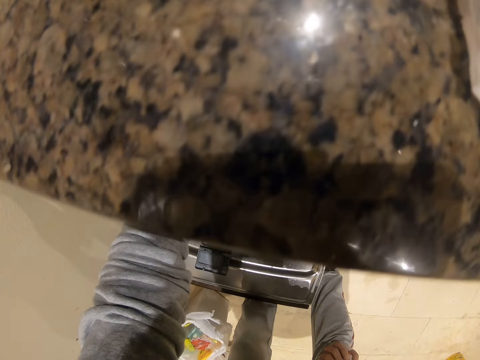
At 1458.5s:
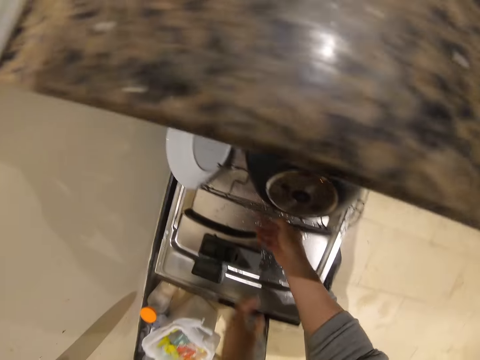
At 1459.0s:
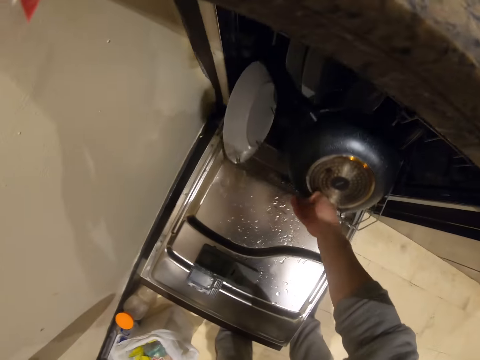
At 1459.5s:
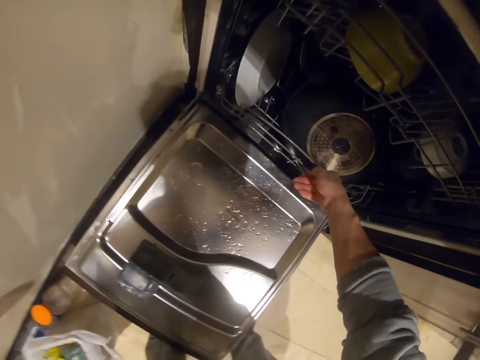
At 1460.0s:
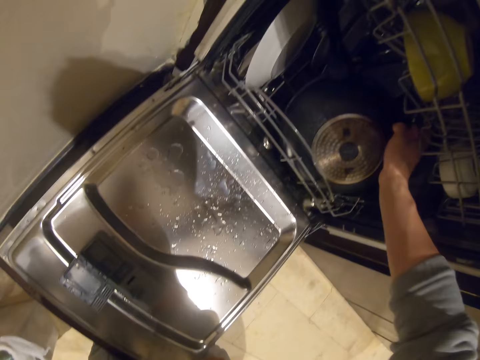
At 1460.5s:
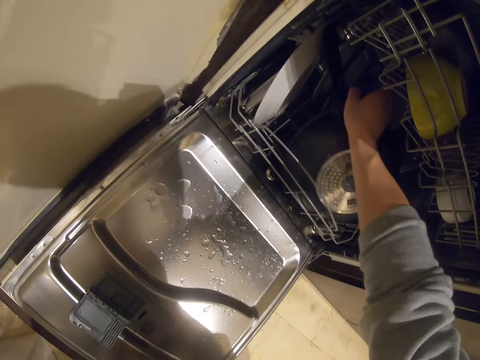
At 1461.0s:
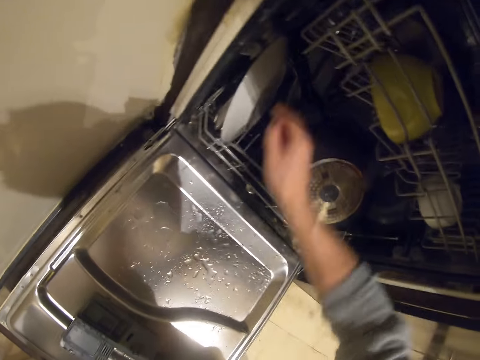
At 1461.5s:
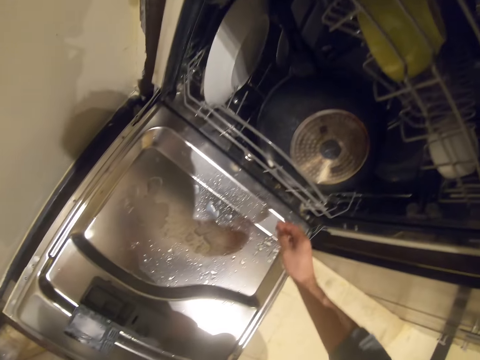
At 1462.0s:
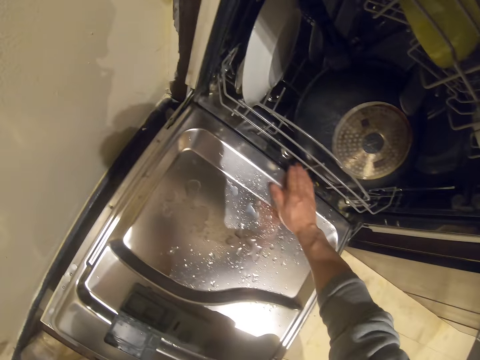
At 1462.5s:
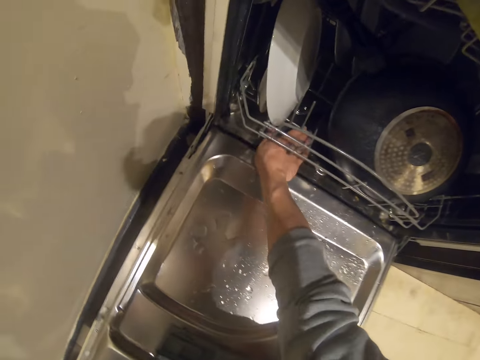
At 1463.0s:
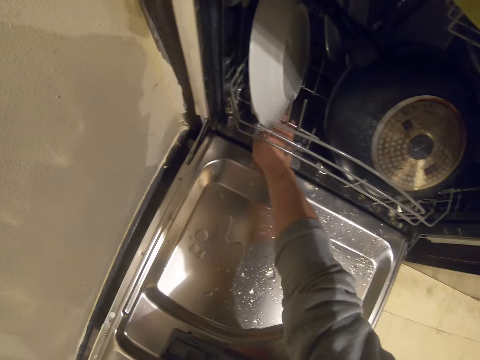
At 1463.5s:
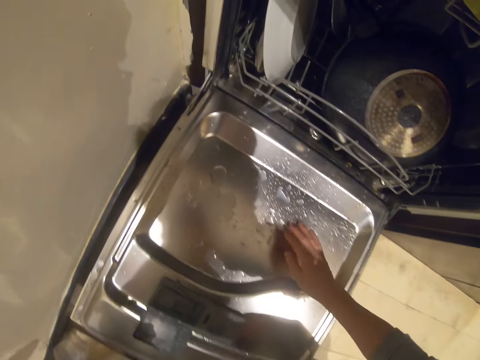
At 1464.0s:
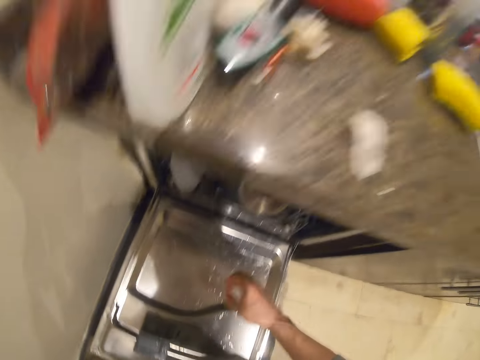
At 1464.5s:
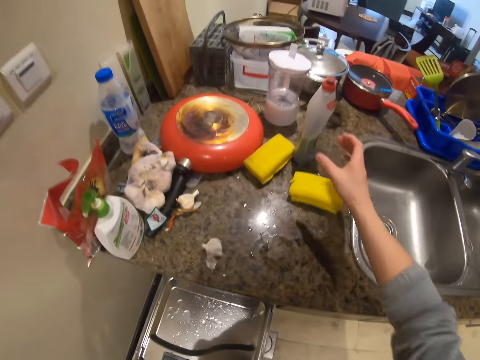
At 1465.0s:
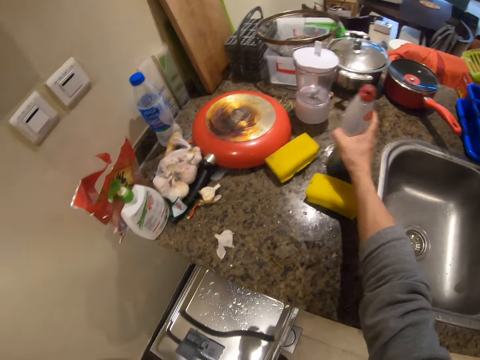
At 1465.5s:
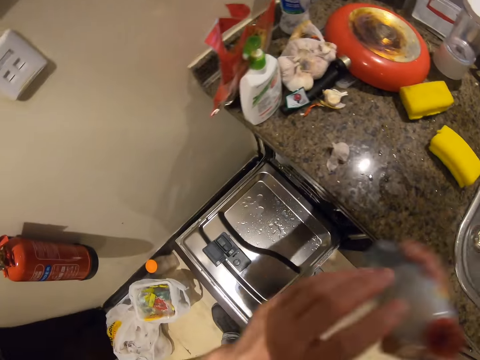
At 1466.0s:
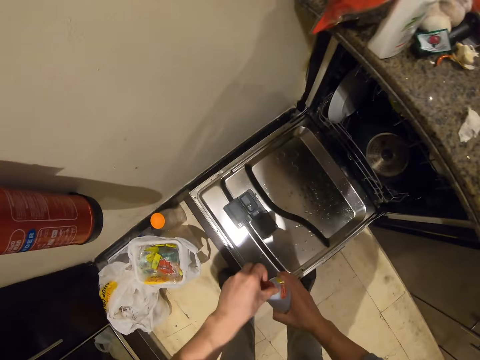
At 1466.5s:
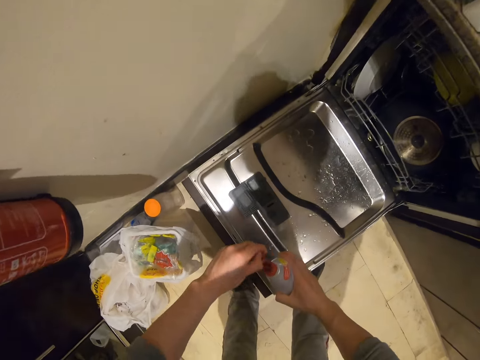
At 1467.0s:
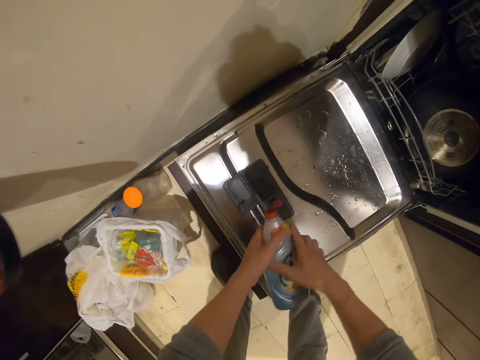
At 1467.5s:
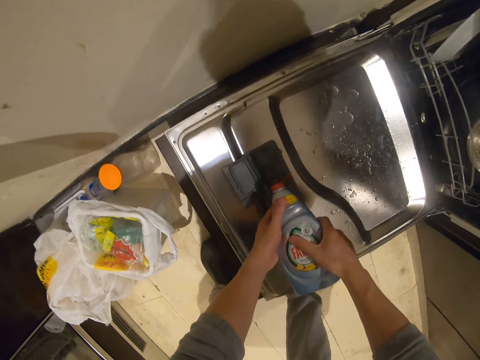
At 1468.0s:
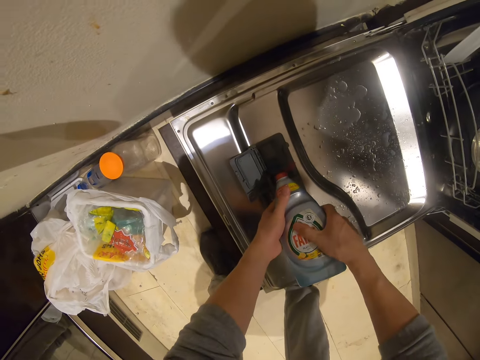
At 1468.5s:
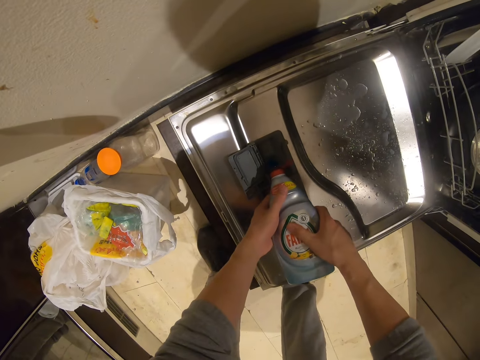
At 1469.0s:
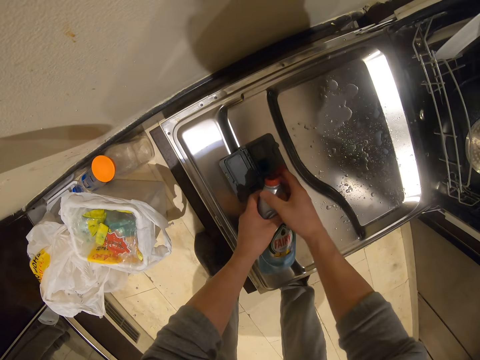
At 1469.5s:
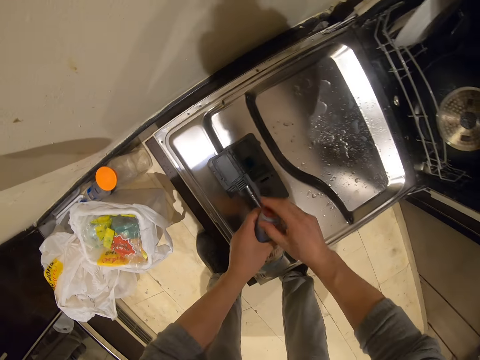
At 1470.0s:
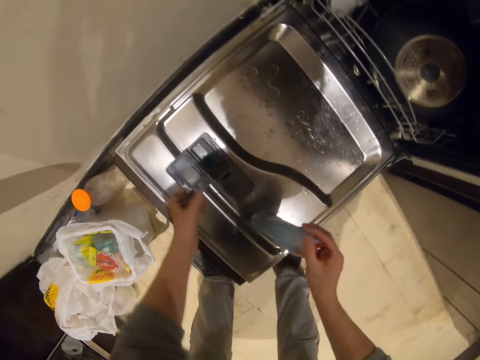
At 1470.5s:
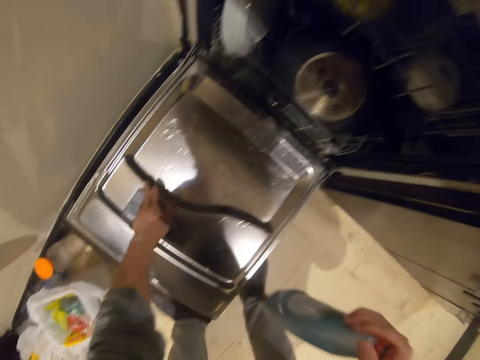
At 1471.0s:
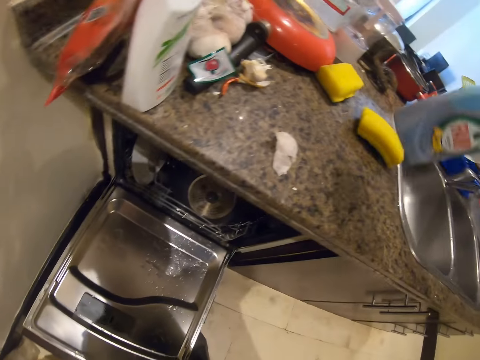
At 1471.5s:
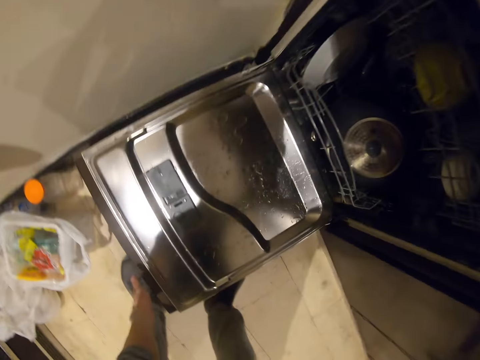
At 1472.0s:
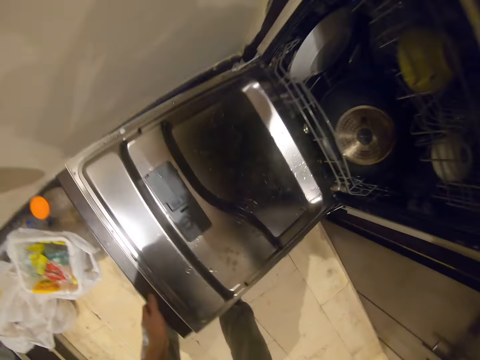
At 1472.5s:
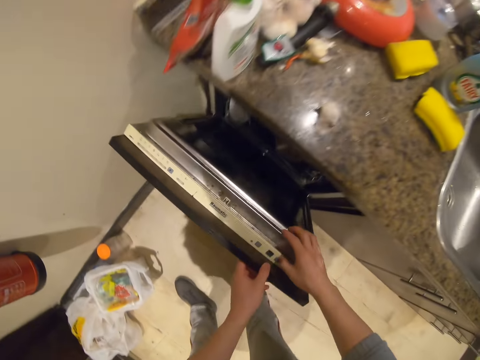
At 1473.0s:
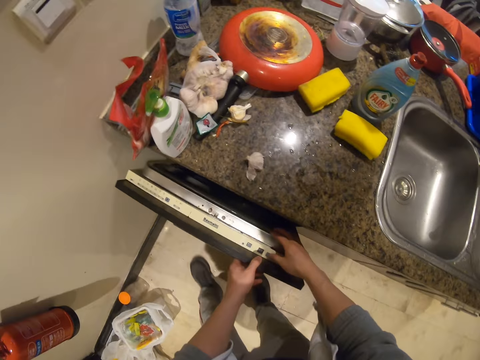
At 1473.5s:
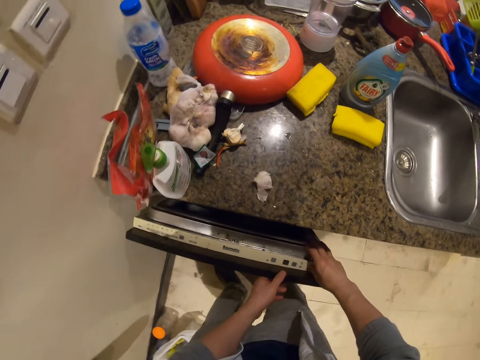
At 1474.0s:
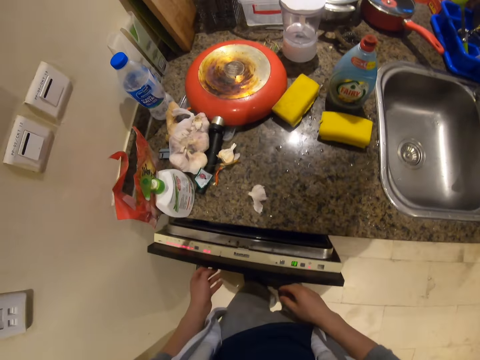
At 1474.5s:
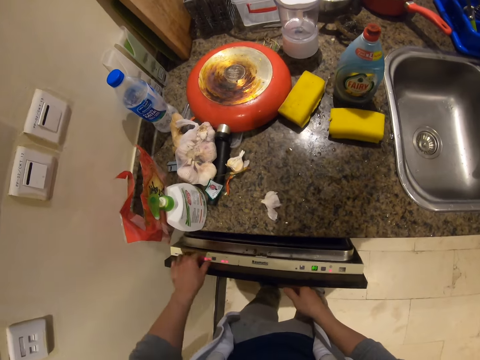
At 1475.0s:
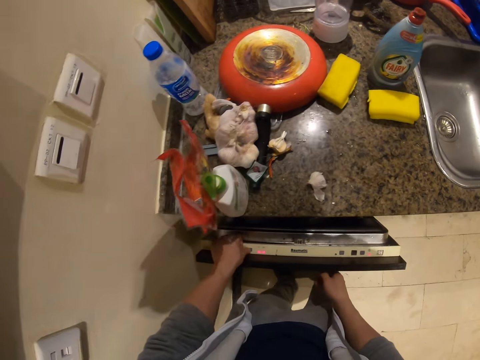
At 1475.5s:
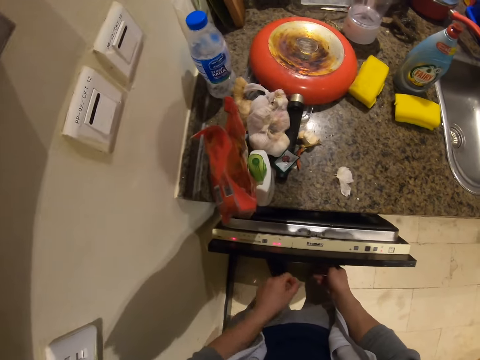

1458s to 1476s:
The camera wearer pushes the drawer. They wipe the cabinet. They pick up the bottle of liquid soap. They open the bottle. They pour the liquid soap to the cabinet. They close the bottle. They place the bottle on the countertop. They close the door of the dishwasher.

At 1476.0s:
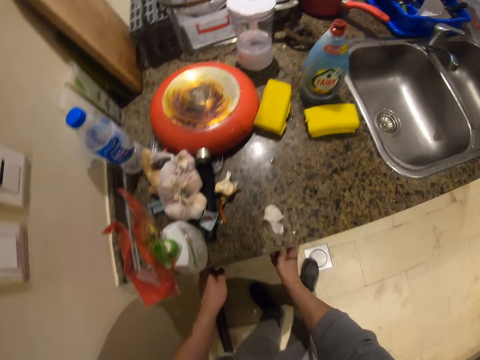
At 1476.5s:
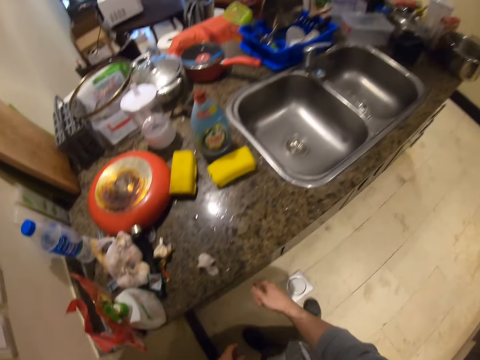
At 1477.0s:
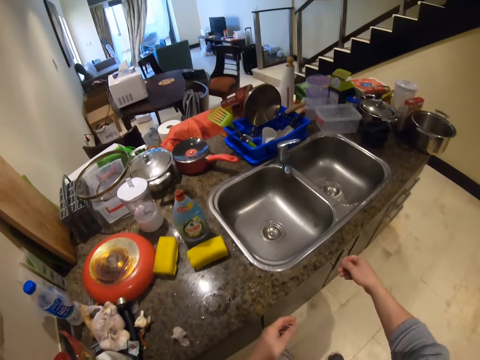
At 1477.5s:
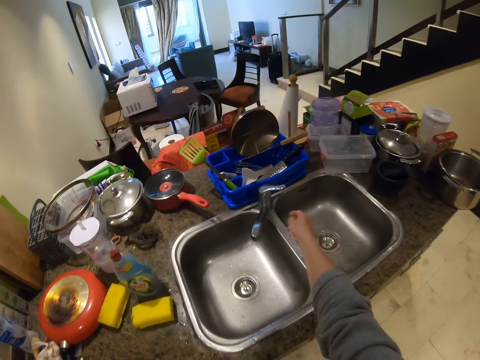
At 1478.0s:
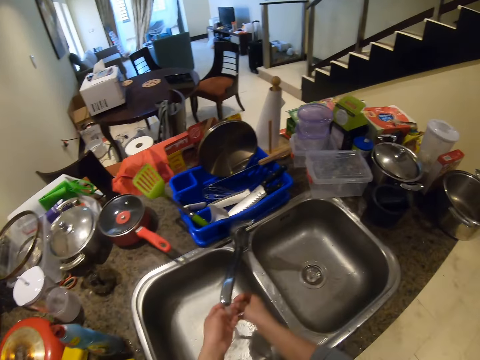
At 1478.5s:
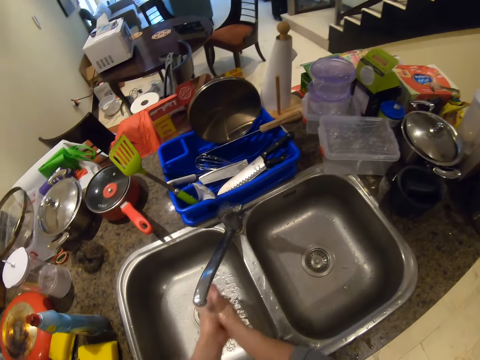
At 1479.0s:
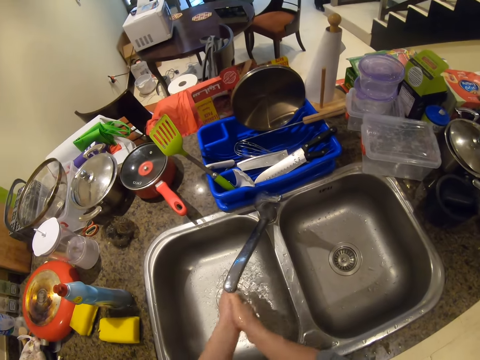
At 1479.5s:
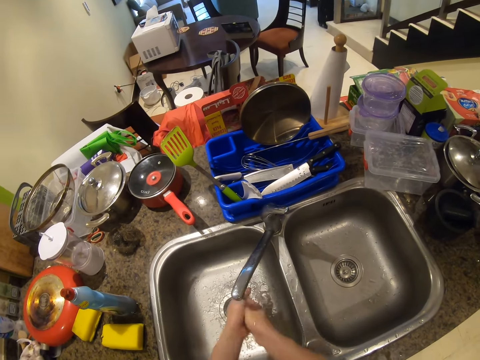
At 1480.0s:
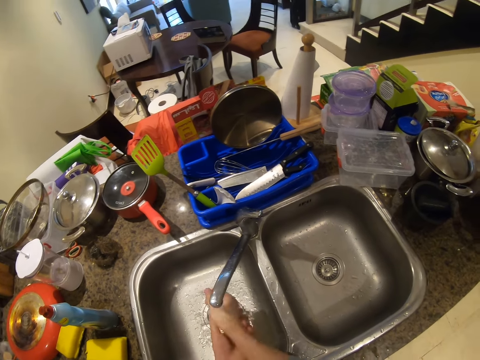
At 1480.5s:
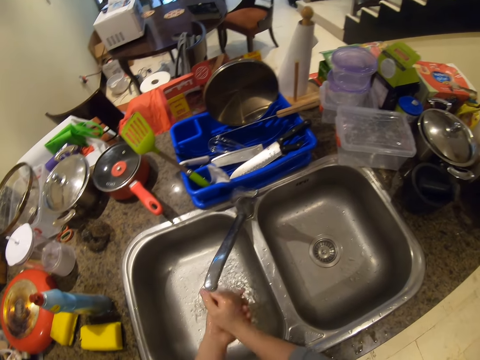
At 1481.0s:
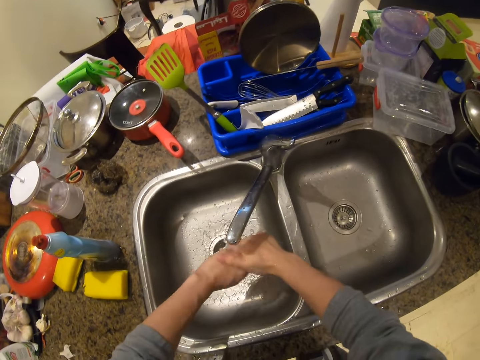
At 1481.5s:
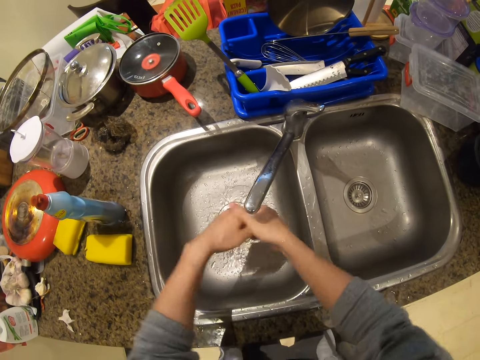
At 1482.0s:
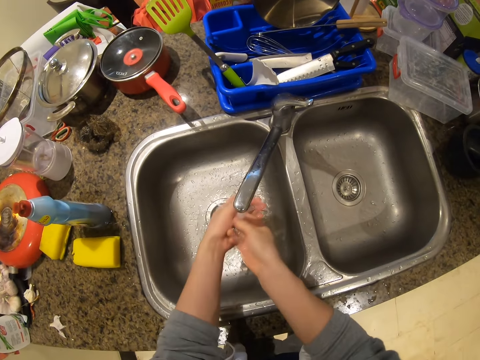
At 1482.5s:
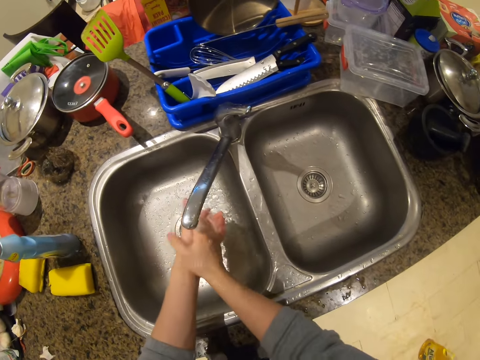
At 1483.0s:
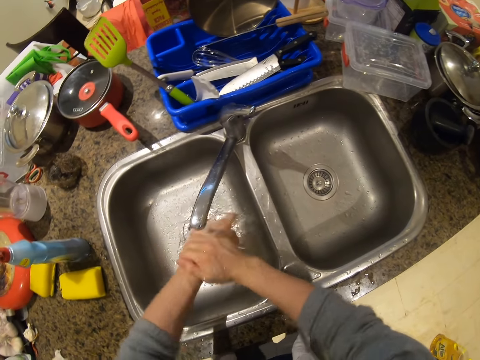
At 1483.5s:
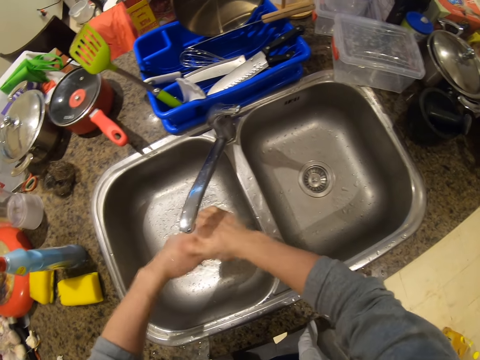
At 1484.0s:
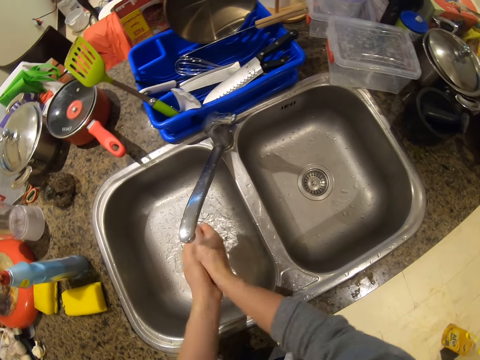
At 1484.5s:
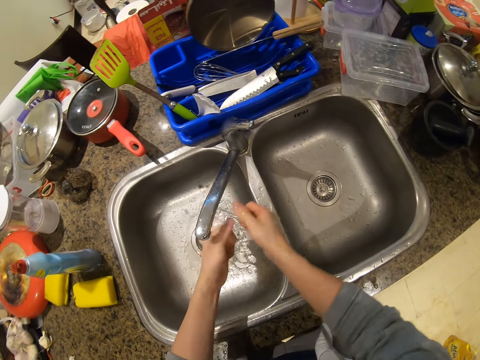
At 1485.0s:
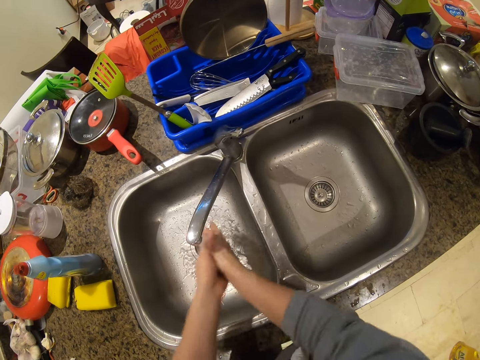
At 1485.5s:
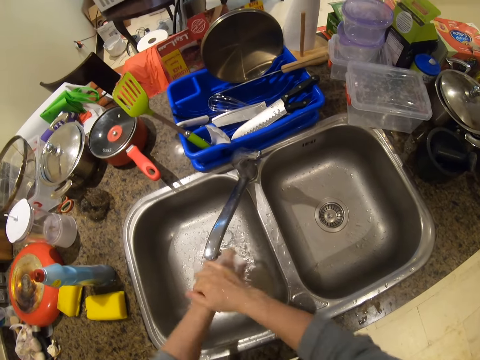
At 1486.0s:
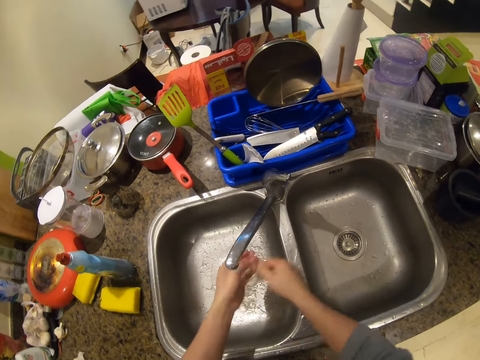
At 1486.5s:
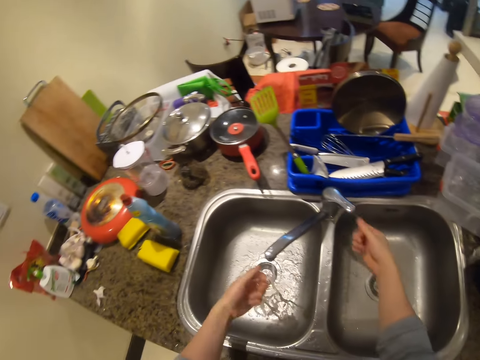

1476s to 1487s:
The camera wearer moves towards the sink. They open the tap. They wash the hands. They close the tap.
